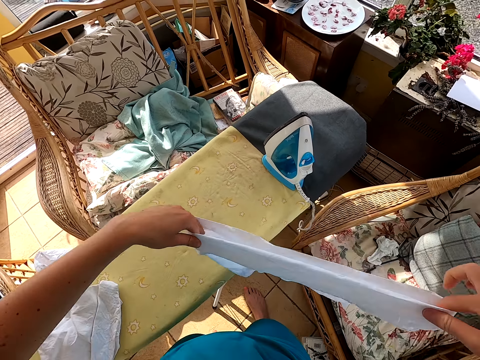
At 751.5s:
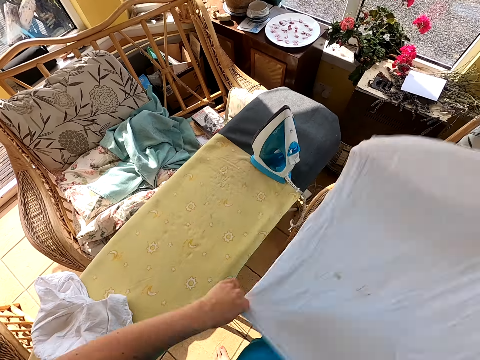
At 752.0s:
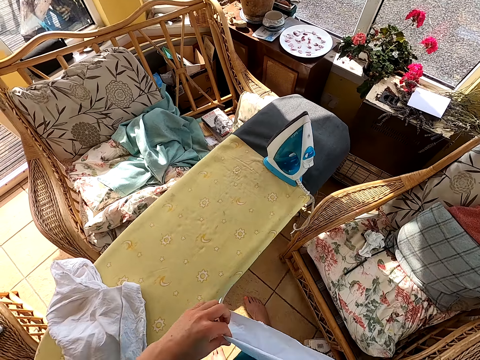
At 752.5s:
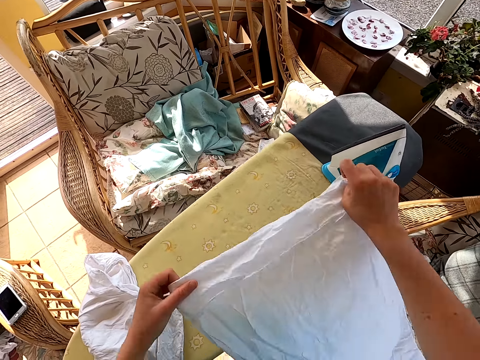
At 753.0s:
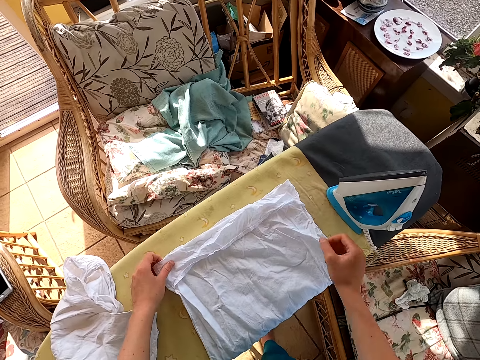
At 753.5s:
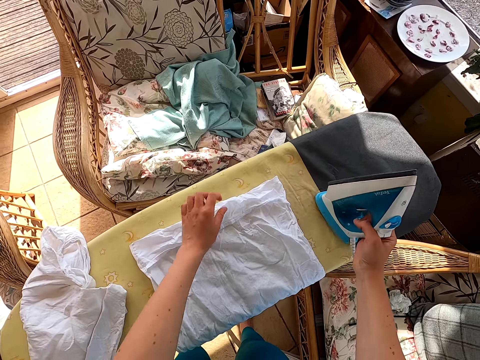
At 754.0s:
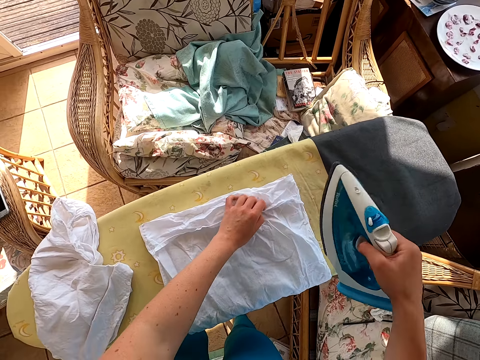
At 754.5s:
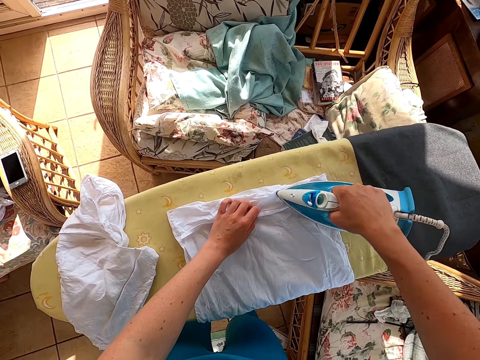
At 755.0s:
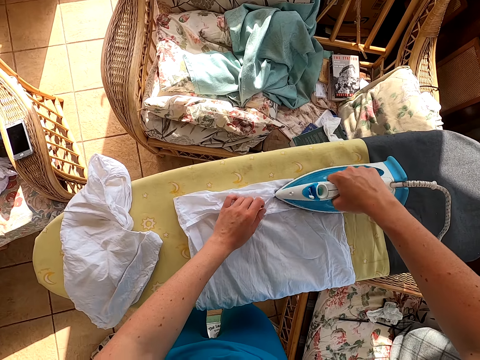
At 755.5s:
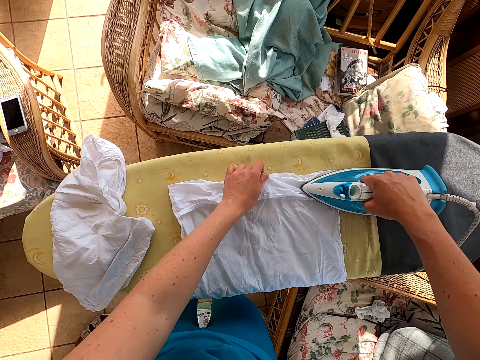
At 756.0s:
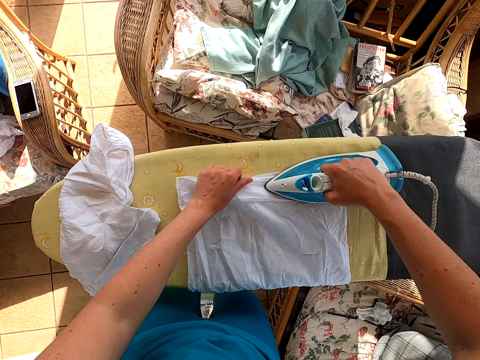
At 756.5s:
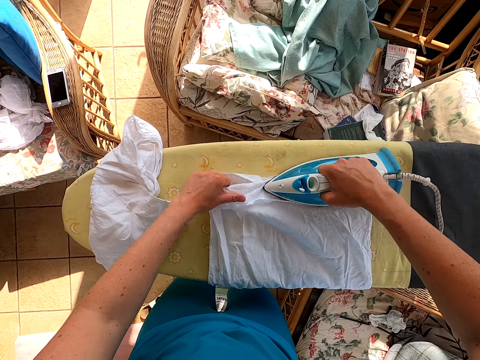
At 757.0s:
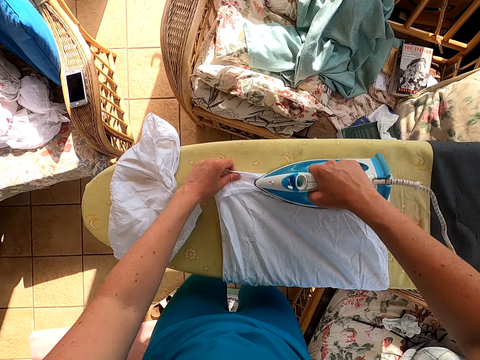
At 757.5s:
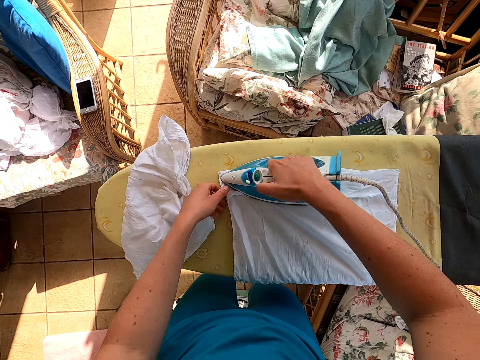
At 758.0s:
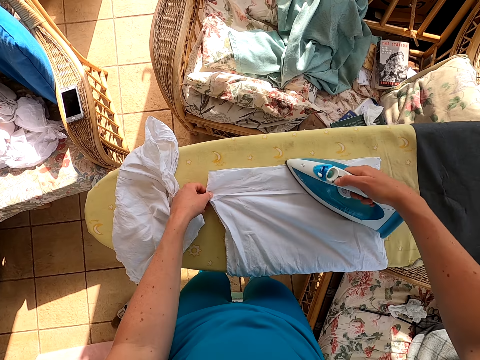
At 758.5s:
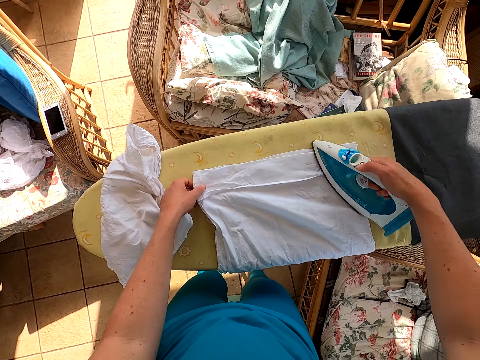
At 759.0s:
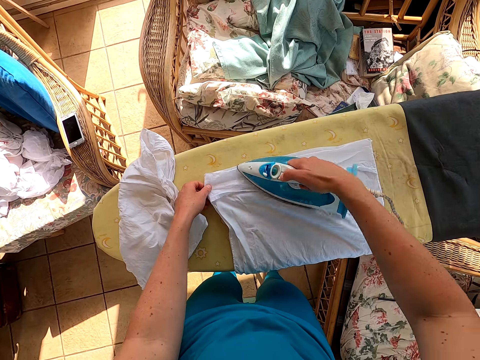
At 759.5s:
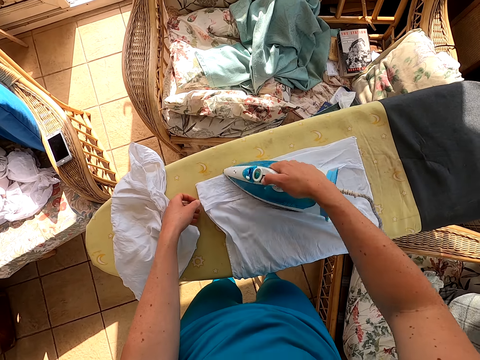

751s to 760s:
The camera wearer puts the cloth on the table. They pick up the iron box. They iron the cloth.

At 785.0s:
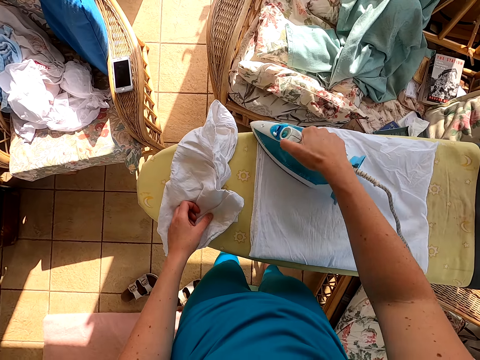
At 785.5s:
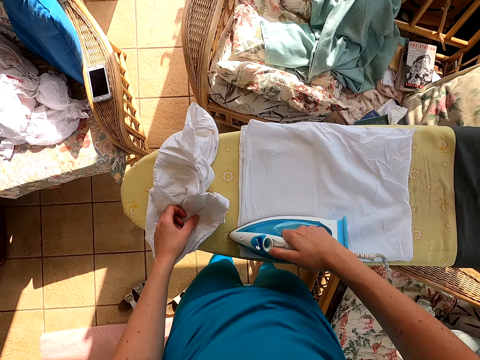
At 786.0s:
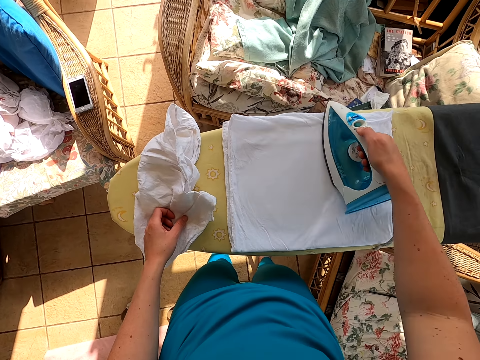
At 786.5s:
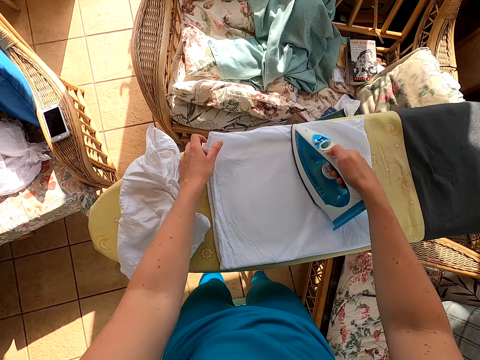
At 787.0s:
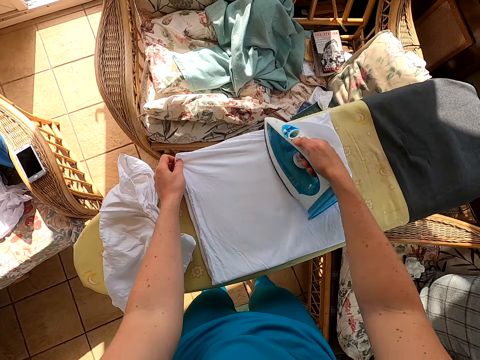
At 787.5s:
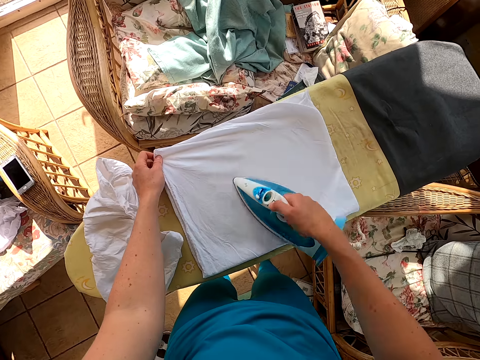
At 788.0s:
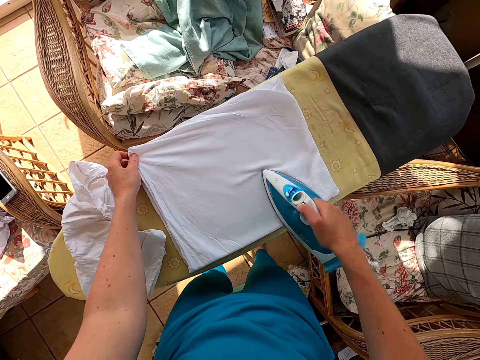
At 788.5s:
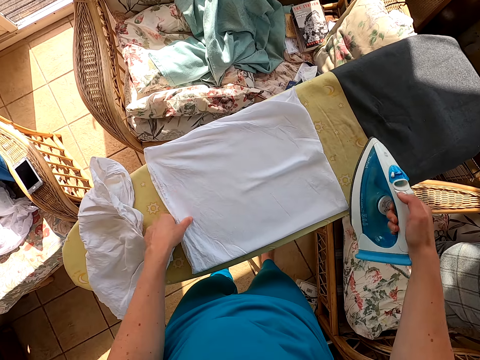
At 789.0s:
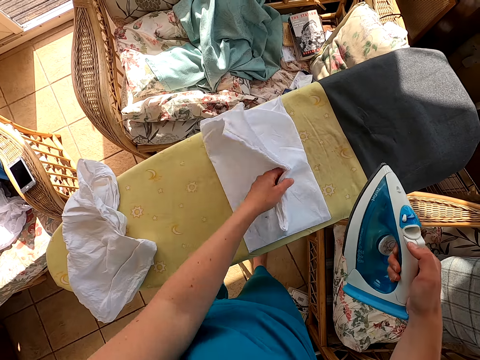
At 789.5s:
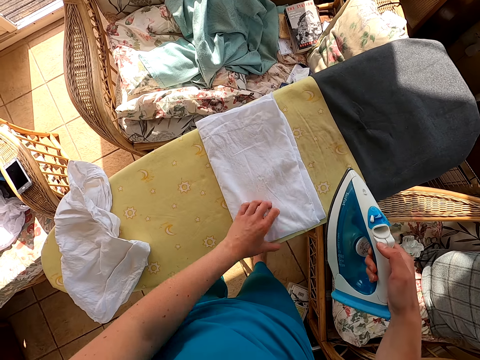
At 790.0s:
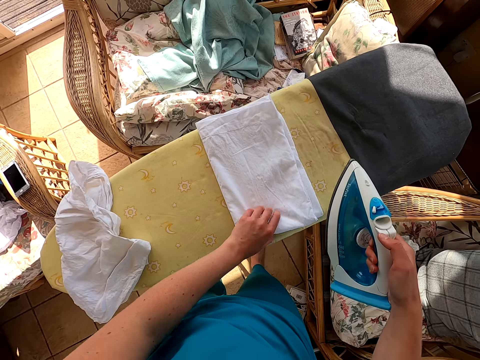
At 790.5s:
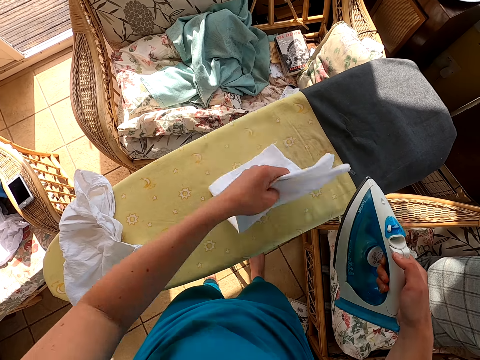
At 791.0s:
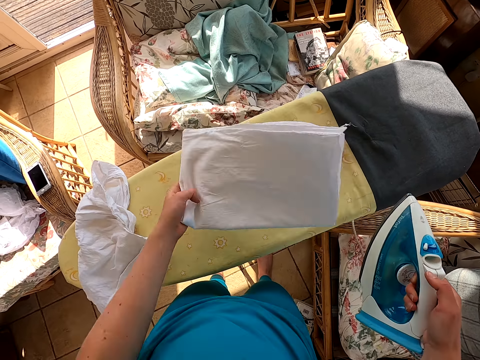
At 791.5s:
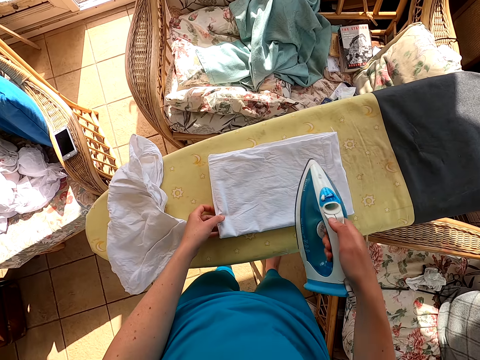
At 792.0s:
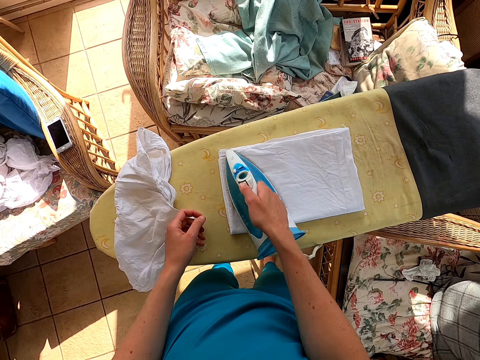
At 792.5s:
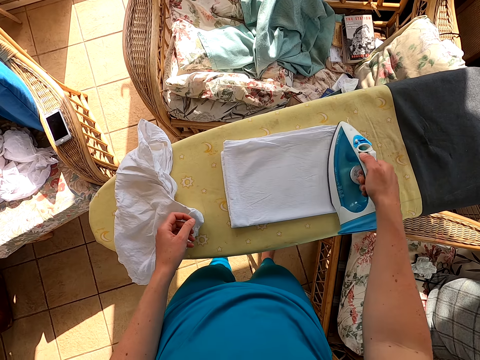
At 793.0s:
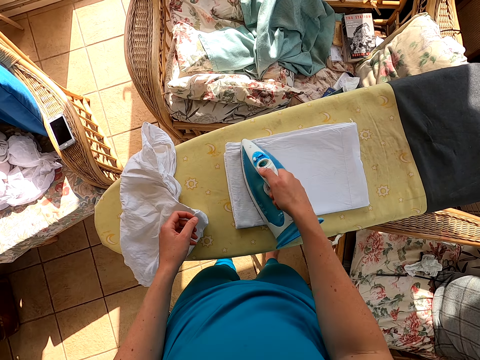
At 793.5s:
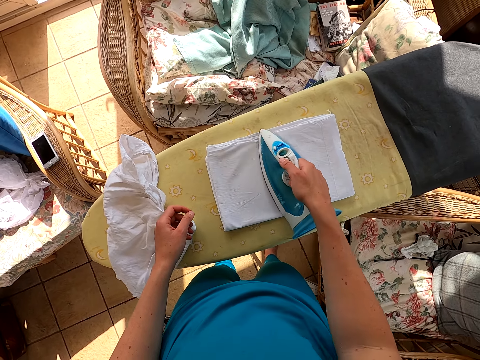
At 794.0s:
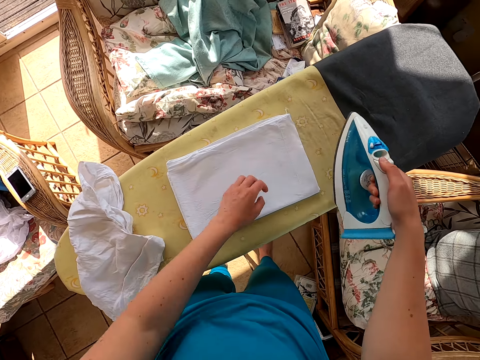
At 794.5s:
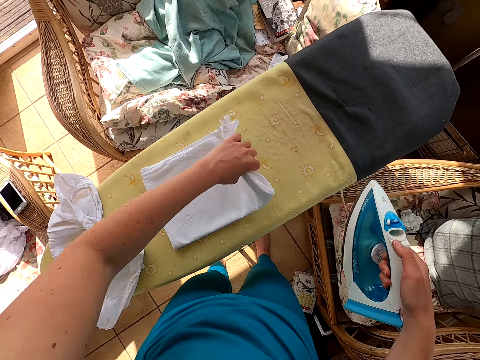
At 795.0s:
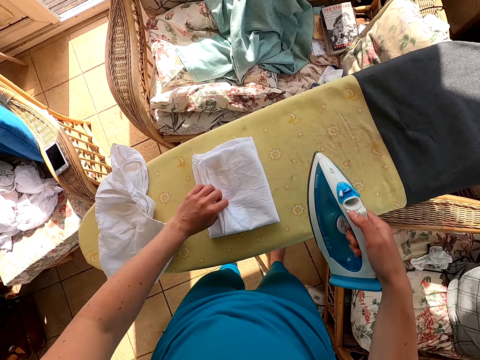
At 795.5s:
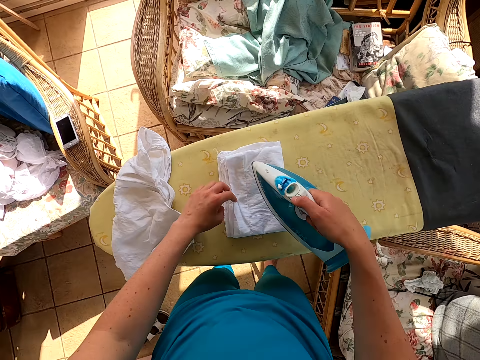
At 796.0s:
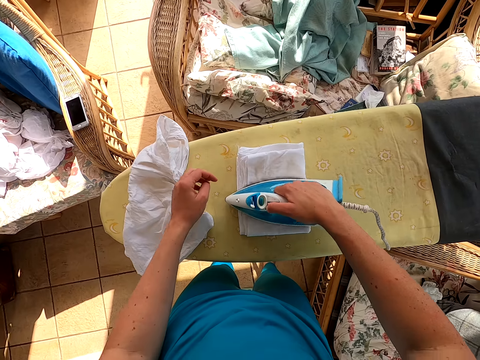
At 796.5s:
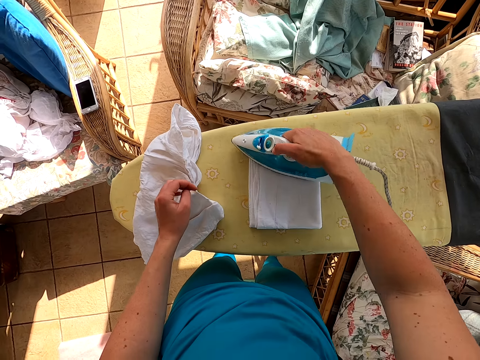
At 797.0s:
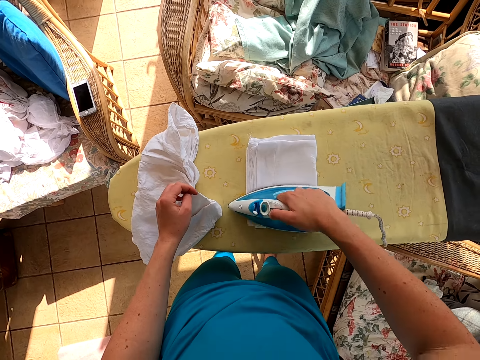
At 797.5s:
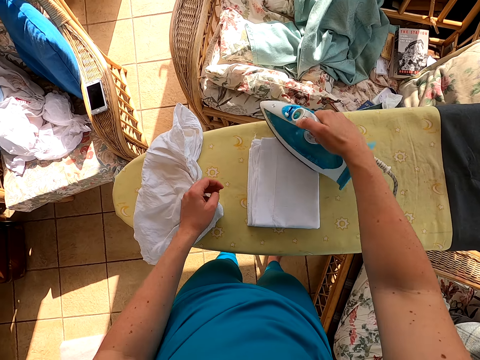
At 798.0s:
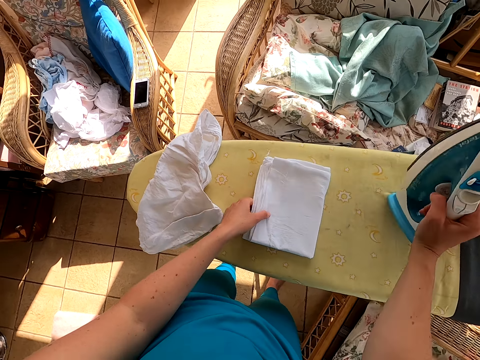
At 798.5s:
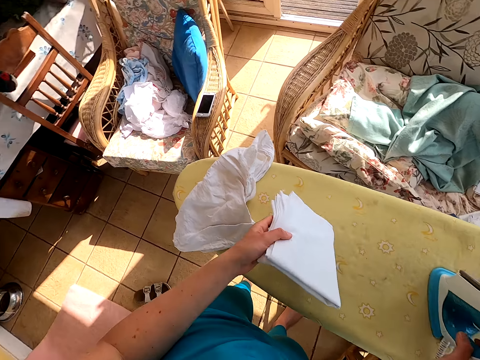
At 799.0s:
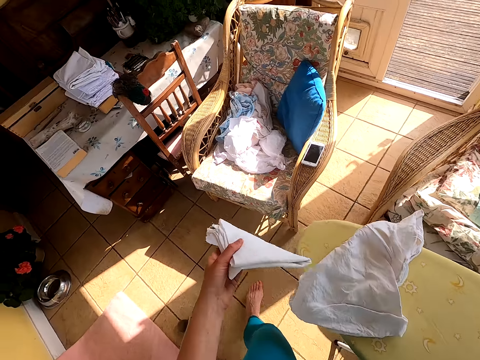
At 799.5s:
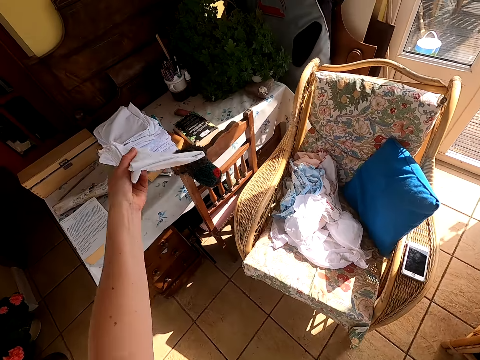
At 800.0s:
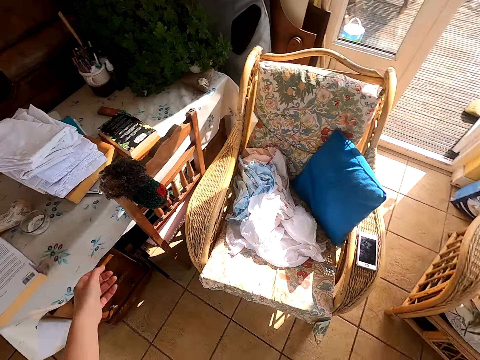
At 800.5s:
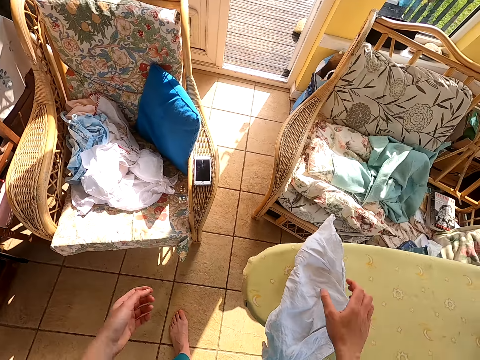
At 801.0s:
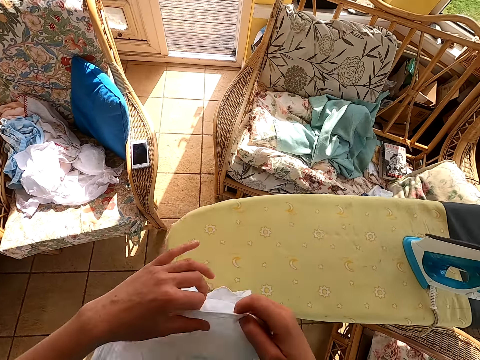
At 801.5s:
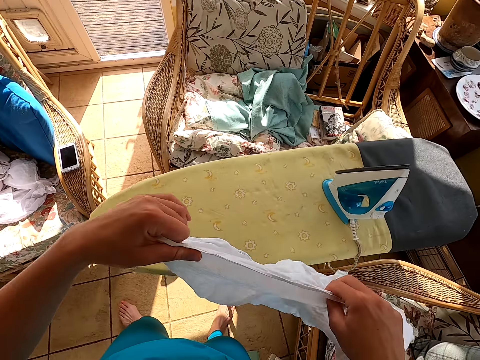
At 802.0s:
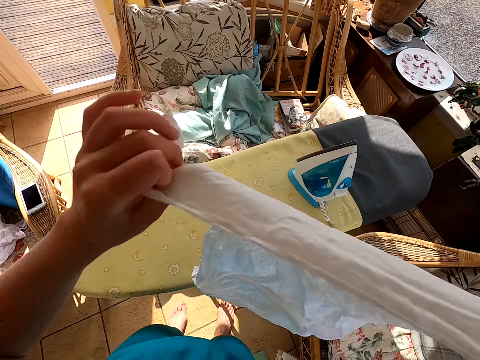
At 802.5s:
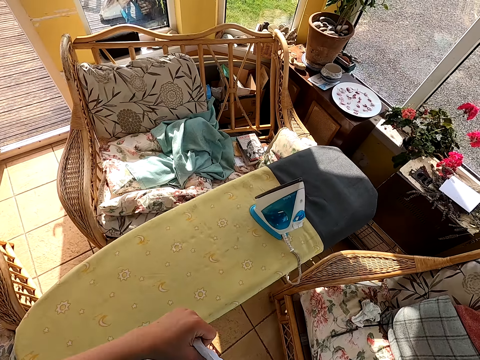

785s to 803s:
The camera wearer irons the cloth. They fold the cloth. They iron the cloth. They fold the cloth. They iron the cloth. They pick up the cloth. They put the cloth on the table. They pick up the cloth.
